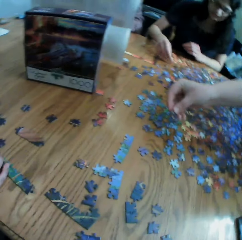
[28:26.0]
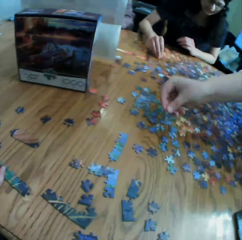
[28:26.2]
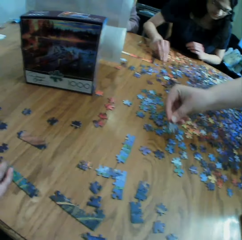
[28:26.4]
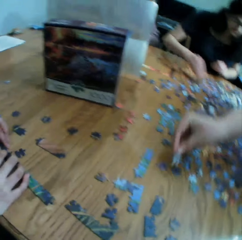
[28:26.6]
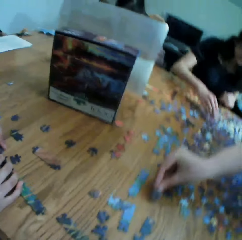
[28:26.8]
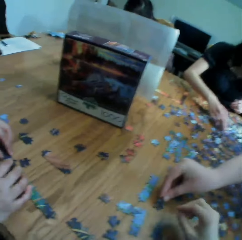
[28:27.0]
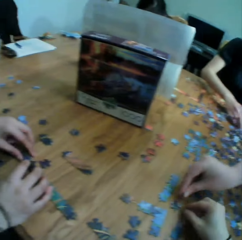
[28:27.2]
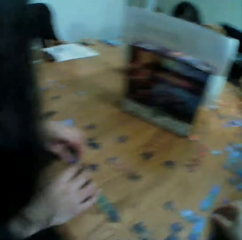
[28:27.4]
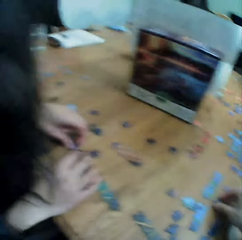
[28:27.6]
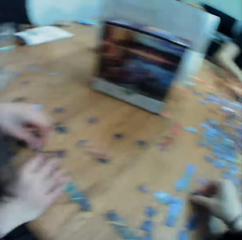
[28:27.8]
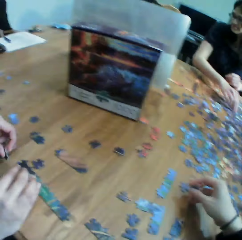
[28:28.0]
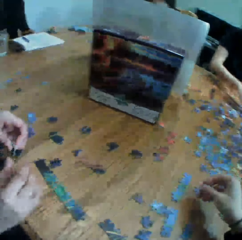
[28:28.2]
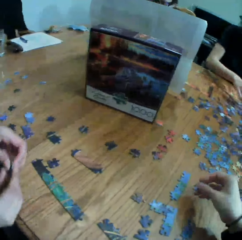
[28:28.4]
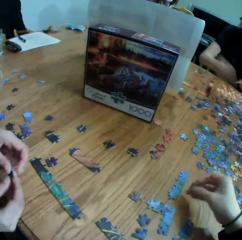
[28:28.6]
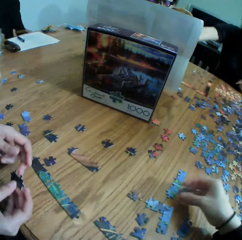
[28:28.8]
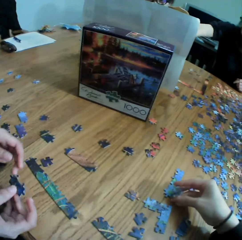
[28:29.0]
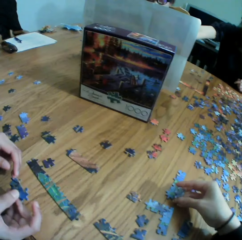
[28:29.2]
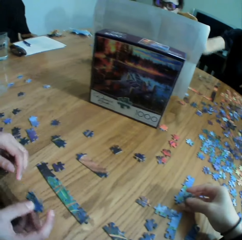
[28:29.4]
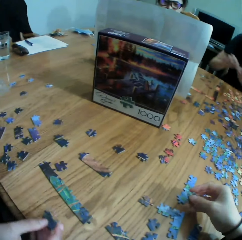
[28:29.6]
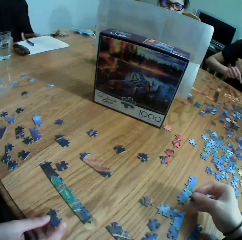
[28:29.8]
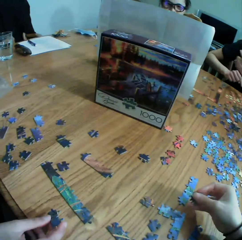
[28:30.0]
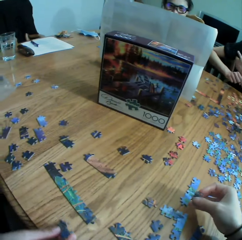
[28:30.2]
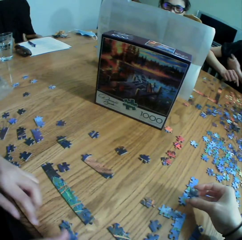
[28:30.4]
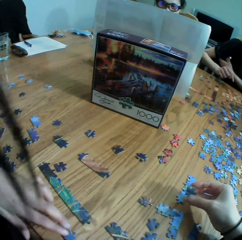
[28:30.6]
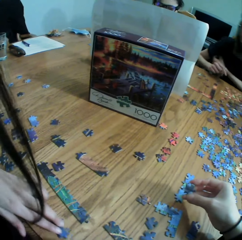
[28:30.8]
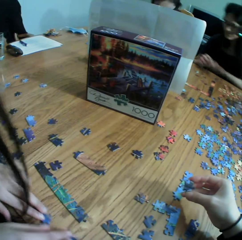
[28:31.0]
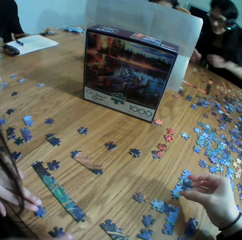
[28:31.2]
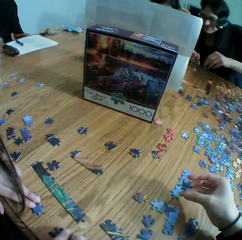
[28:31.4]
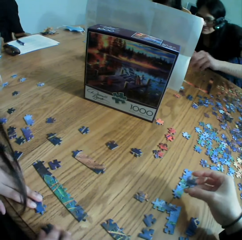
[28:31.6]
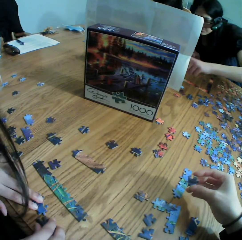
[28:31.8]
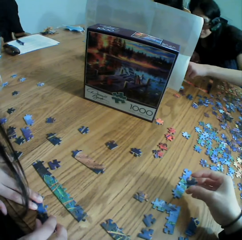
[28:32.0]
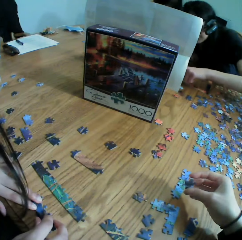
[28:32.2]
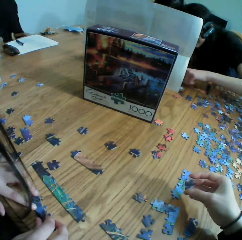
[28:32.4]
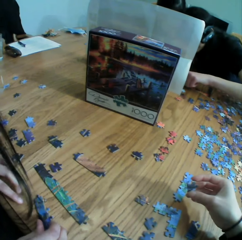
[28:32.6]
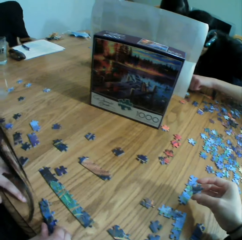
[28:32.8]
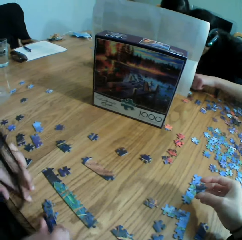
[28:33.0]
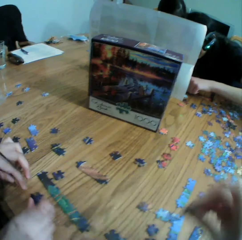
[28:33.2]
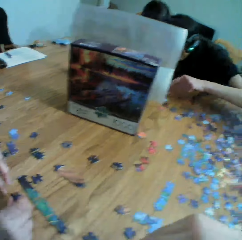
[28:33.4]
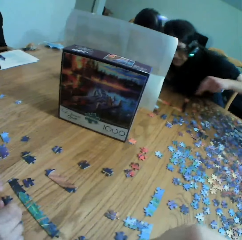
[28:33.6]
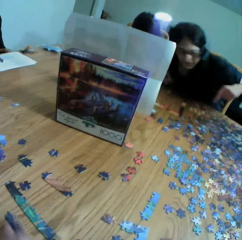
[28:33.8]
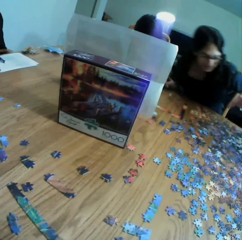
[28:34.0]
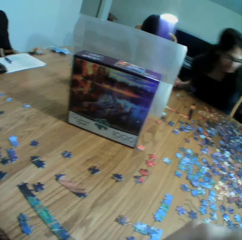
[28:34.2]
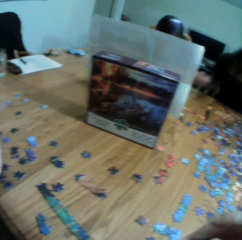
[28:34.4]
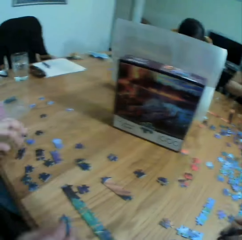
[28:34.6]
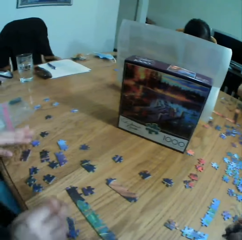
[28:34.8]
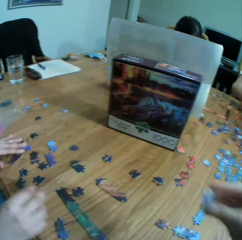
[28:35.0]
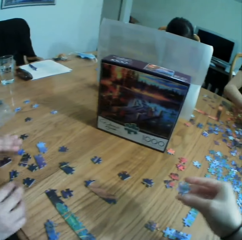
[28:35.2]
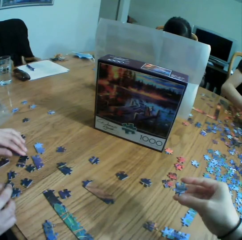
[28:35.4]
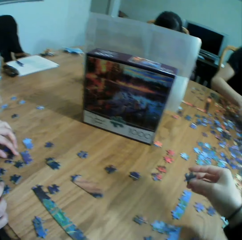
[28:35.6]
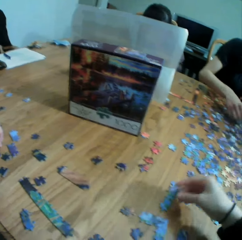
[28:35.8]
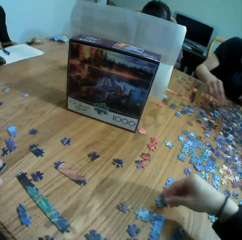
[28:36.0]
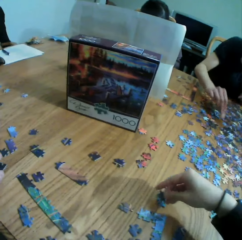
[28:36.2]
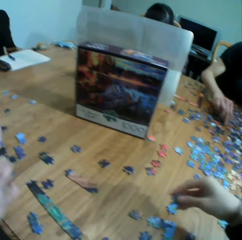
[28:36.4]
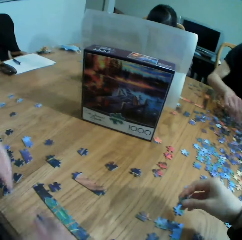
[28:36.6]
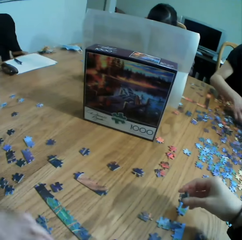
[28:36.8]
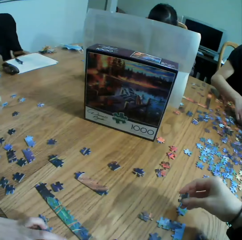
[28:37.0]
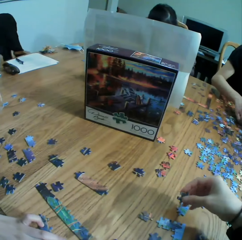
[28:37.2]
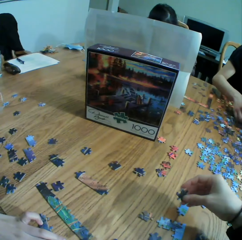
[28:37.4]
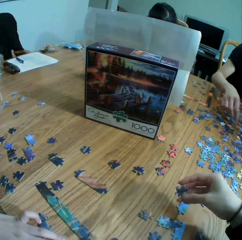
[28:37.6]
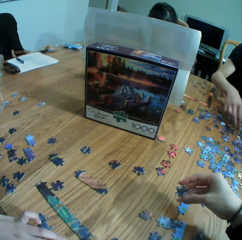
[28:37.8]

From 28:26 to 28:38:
The camera wearer takes a puzzle. A lady puts the jigsaw clipart on the table. The camera wearer turns the puzzle on the hand and looks at the puzzle. Another lady plays the jigsaw puzzle. The camera wearer moves the right hand, looks at the table, and puts the puzzle on the table.

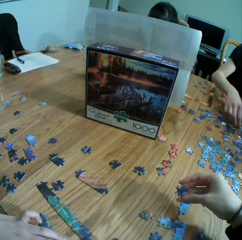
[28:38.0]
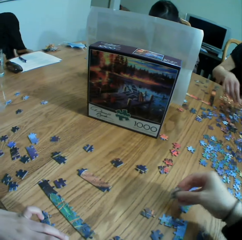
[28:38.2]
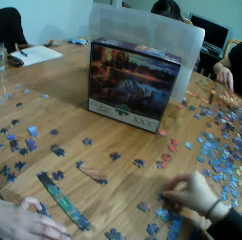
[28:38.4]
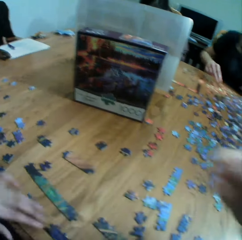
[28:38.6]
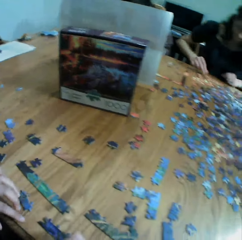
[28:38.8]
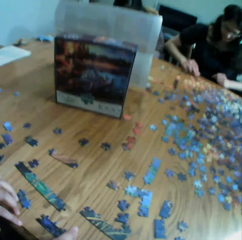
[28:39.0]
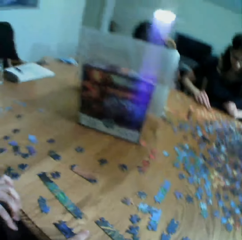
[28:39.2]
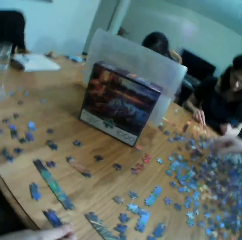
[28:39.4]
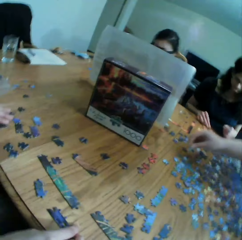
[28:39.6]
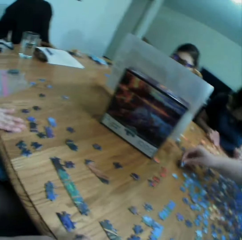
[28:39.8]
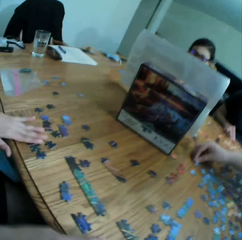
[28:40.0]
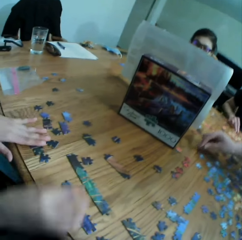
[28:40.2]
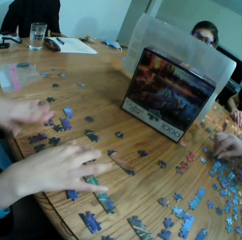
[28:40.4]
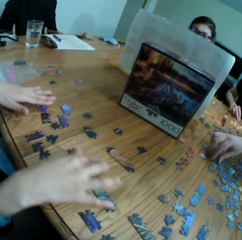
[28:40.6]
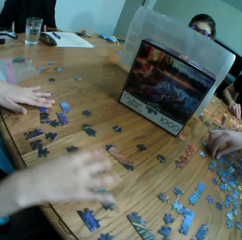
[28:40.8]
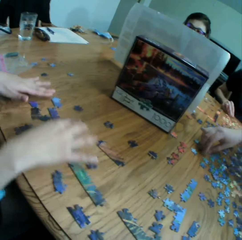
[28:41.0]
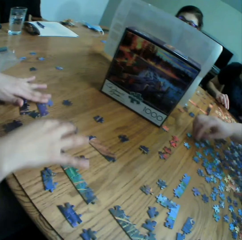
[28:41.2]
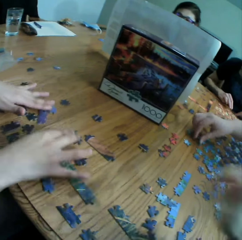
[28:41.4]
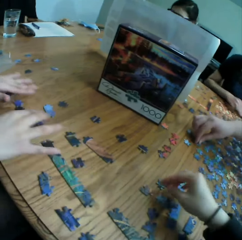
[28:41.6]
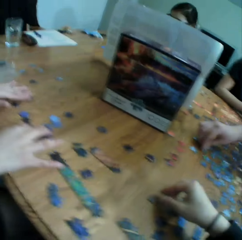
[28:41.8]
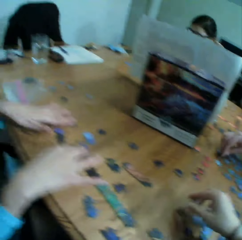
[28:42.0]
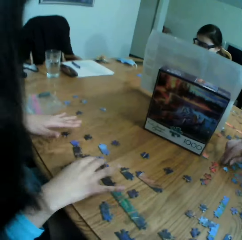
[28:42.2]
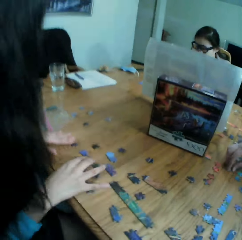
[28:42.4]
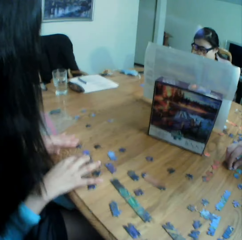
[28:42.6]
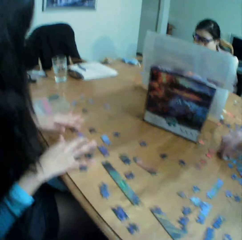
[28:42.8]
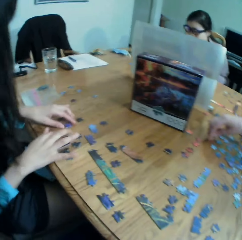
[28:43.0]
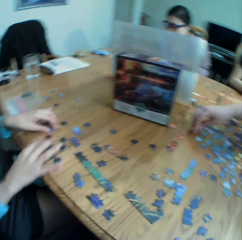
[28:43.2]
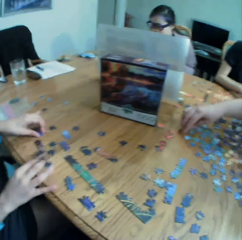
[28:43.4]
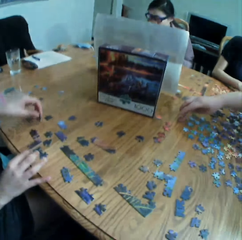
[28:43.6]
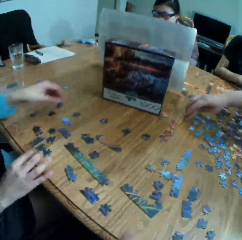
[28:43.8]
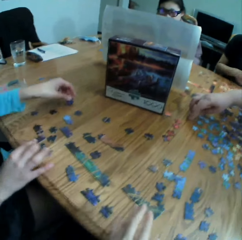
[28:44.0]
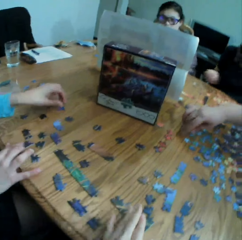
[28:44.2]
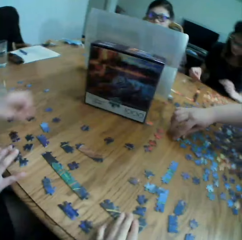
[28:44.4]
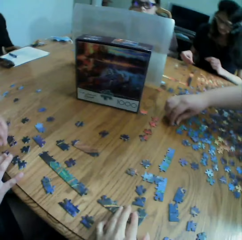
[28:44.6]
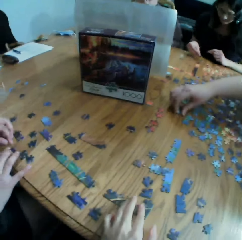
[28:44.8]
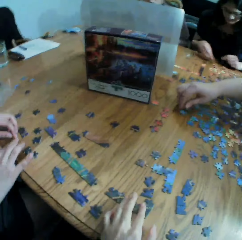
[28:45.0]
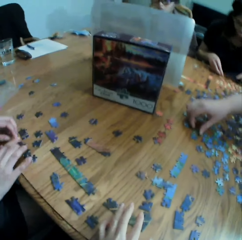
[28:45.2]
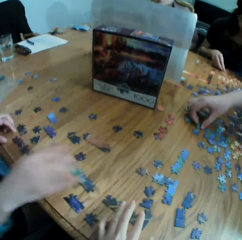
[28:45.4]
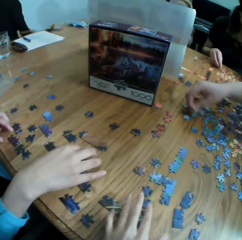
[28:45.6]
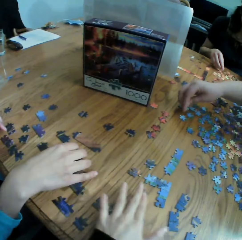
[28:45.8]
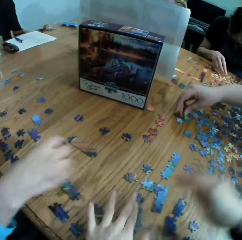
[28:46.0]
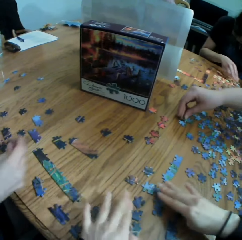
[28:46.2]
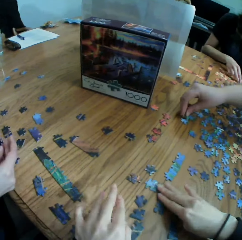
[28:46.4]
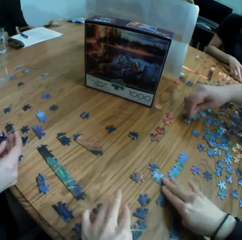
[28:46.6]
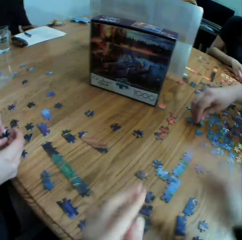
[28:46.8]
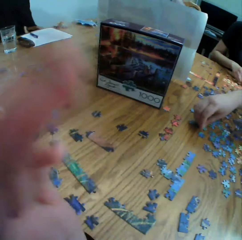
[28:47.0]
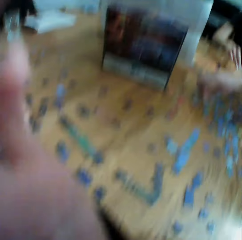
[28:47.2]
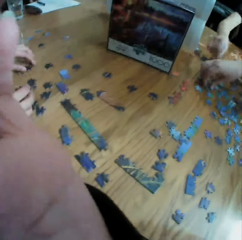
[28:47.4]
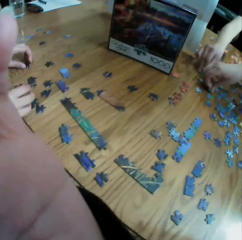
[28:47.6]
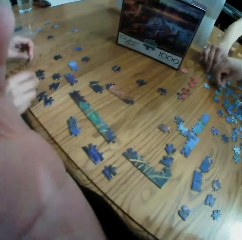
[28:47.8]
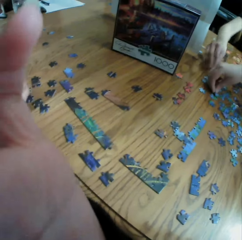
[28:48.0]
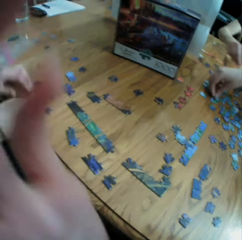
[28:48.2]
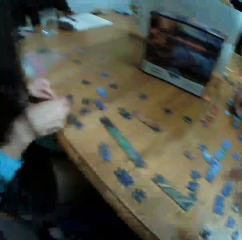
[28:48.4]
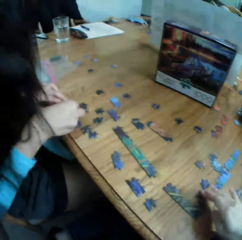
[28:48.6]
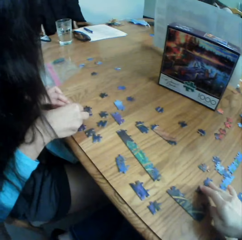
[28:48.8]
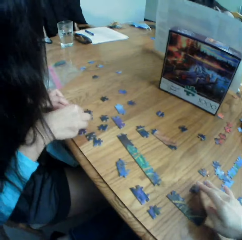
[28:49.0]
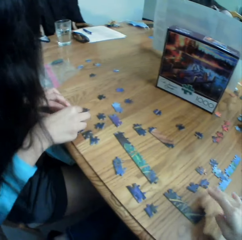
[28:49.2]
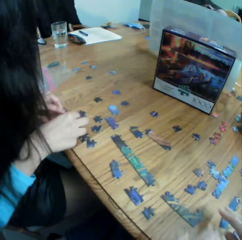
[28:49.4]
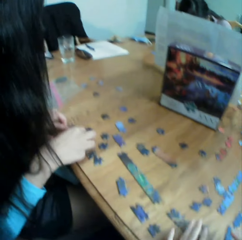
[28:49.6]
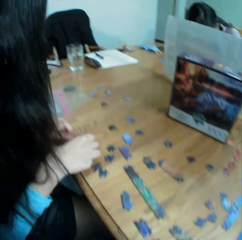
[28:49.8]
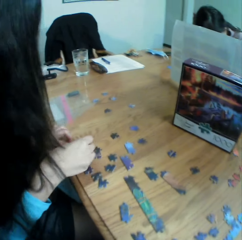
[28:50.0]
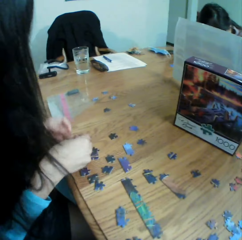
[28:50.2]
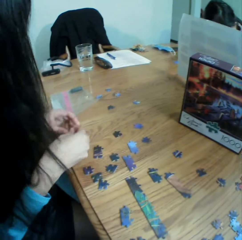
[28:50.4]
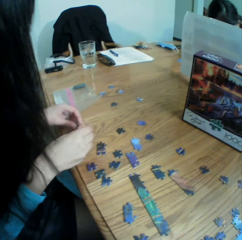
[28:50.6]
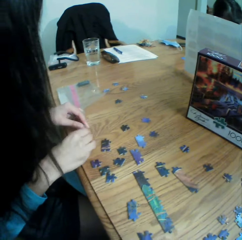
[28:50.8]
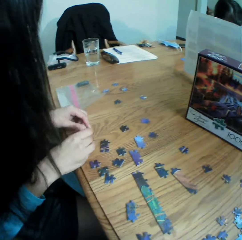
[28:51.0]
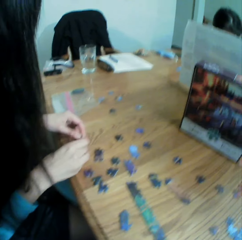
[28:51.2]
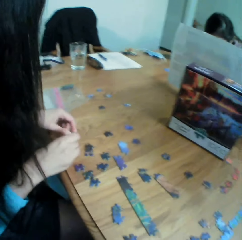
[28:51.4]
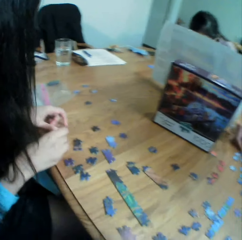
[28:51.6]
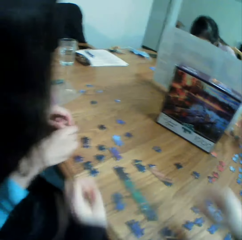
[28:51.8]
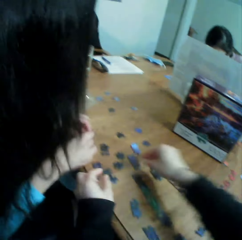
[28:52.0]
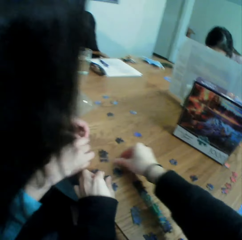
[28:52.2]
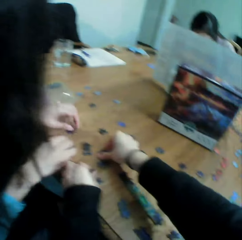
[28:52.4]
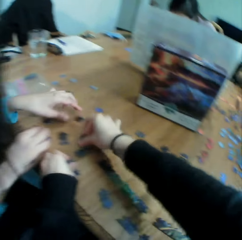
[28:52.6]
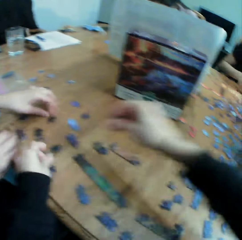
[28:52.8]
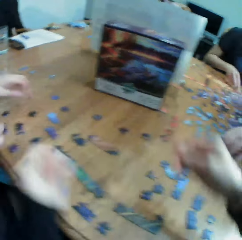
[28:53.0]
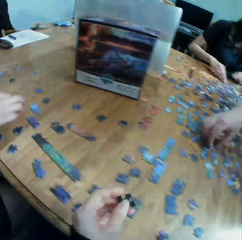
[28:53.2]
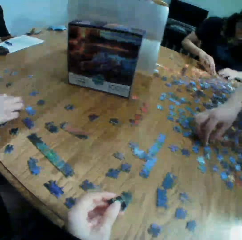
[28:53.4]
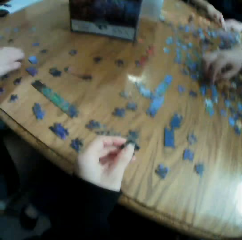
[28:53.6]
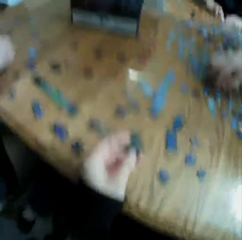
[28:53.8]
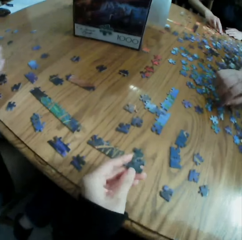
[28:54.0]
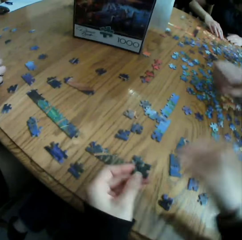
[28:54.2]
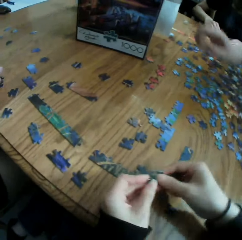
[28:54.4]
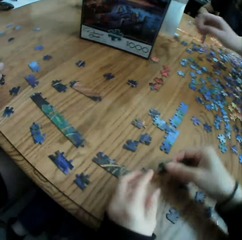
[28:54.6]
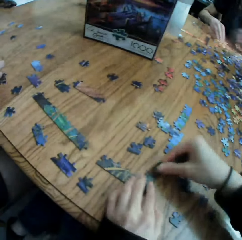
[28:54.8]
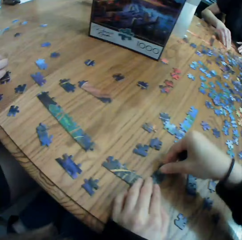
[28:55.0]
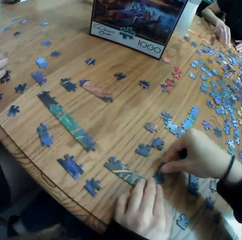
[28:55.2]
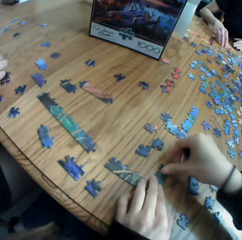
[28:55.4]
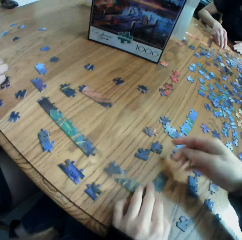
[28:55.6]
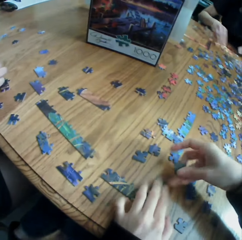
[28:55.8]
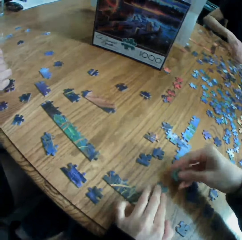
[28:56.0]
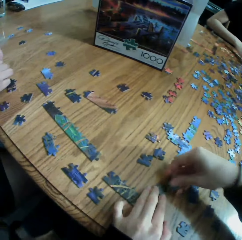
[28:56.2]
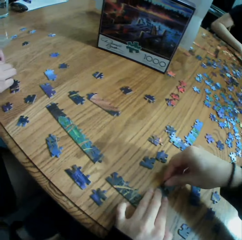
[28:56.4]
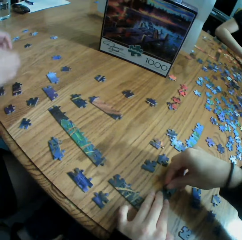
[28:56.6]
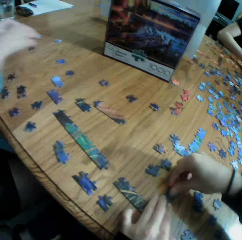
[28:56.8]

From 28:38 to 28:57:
The camera wearer moves the right hand. A woman talks to the camera wearer. The camera wearer puts the puzzle on the table and laughs to the woman. They look at the table, put the hand on the table, and move the puzzles on the table. They adjust the camera. They move the puzzle on the table and touch the jigsaw clipart. They look at the puzzles, take the puzzles, move the hands, and join the puzzles. They play the jigsaw puzzle with the woman.
